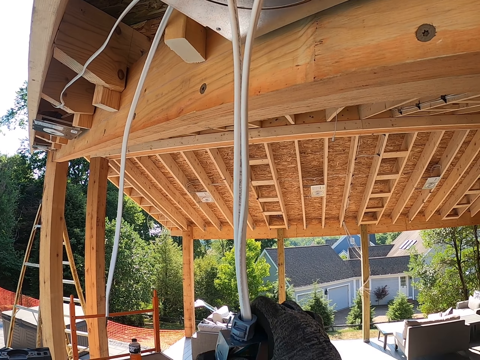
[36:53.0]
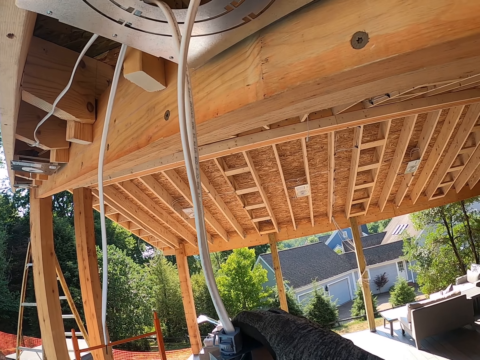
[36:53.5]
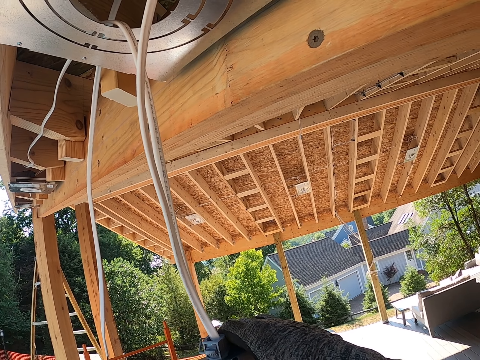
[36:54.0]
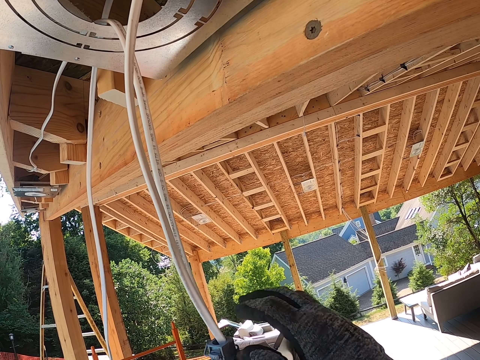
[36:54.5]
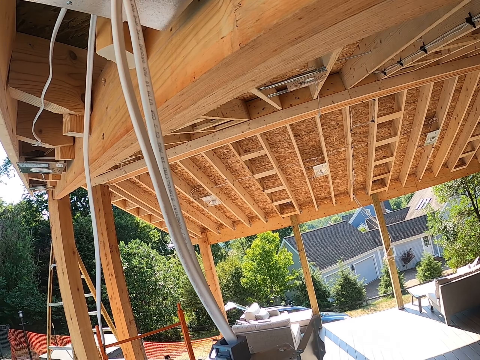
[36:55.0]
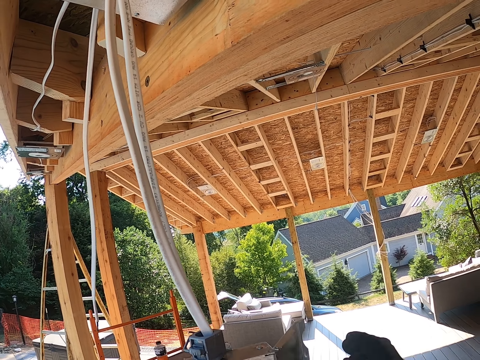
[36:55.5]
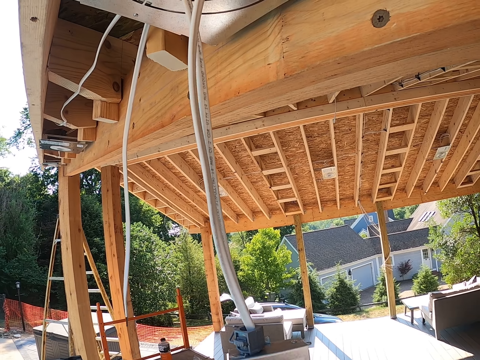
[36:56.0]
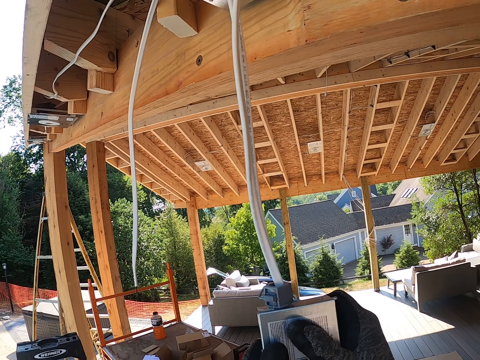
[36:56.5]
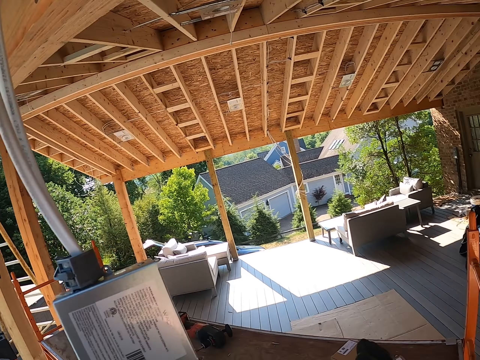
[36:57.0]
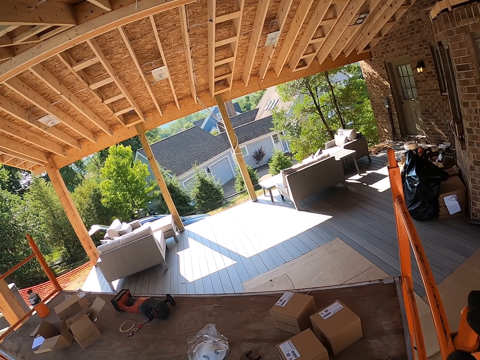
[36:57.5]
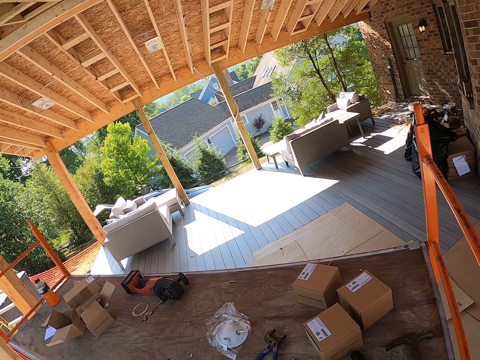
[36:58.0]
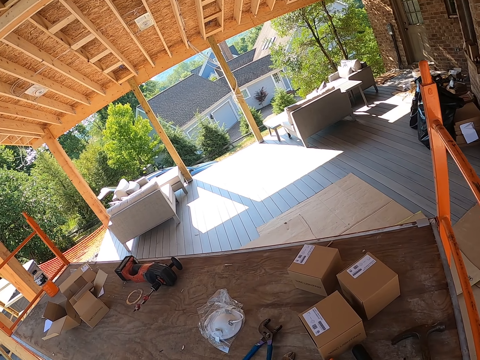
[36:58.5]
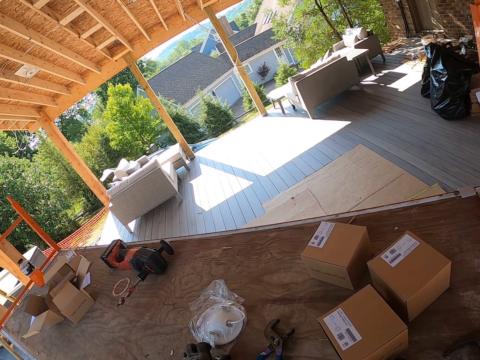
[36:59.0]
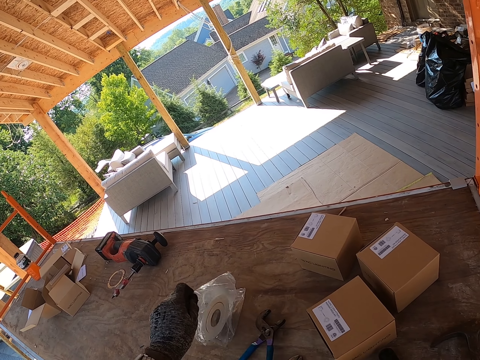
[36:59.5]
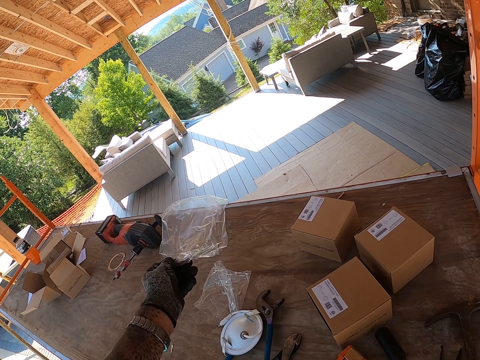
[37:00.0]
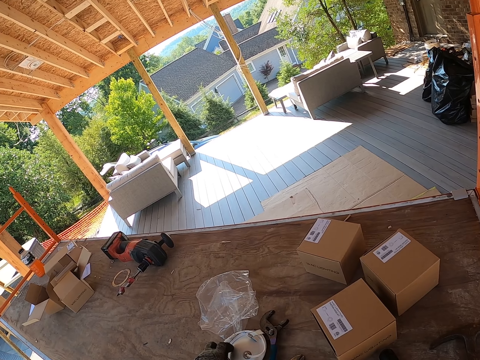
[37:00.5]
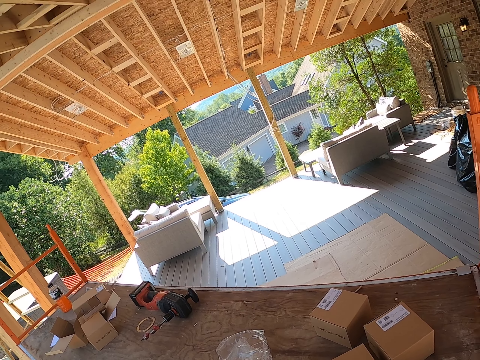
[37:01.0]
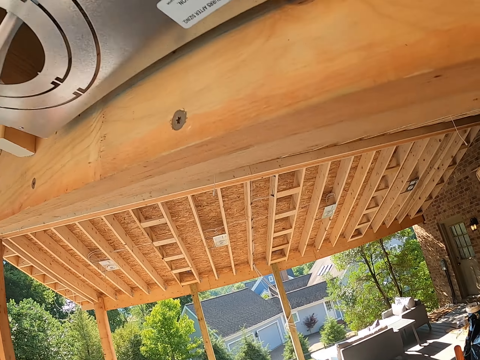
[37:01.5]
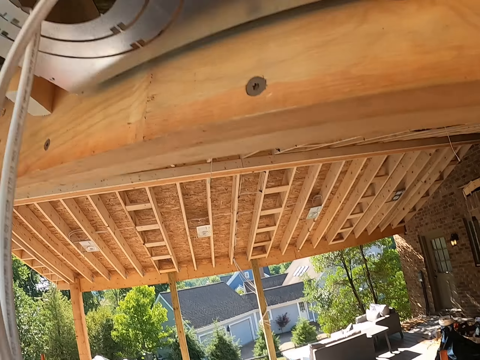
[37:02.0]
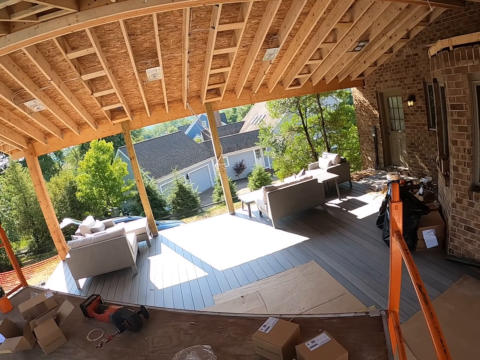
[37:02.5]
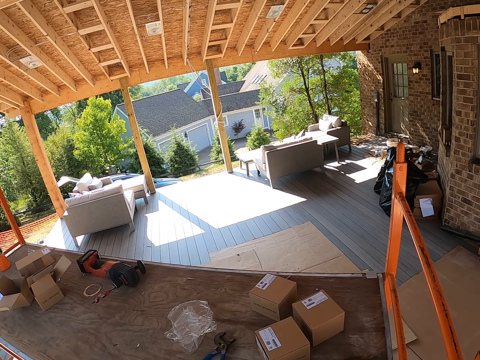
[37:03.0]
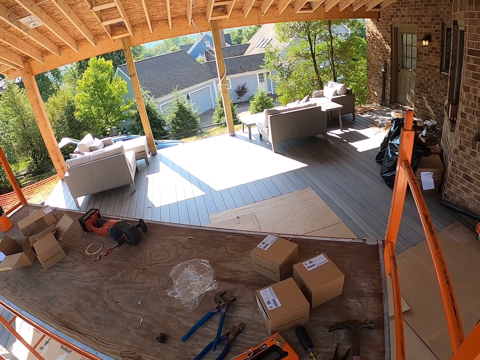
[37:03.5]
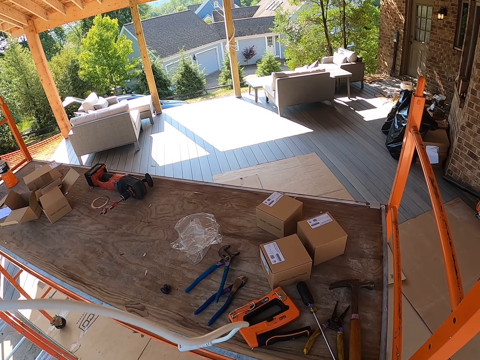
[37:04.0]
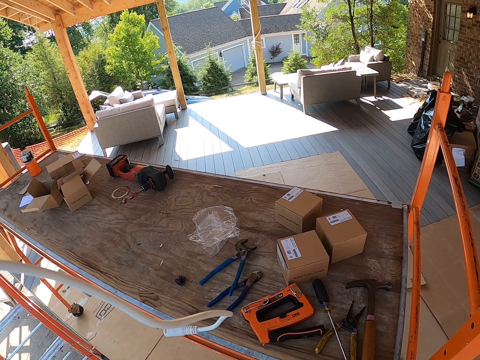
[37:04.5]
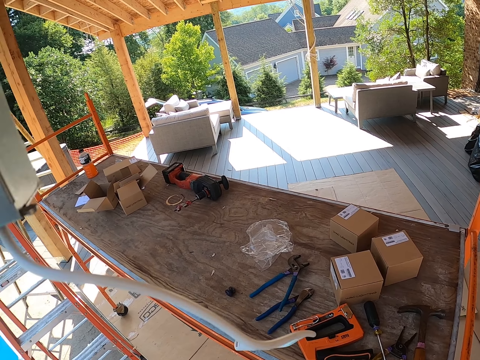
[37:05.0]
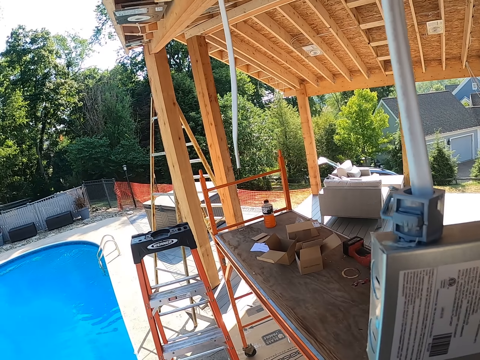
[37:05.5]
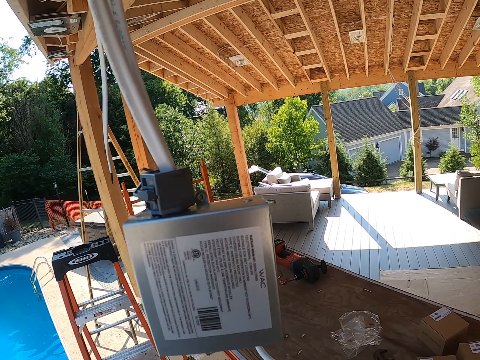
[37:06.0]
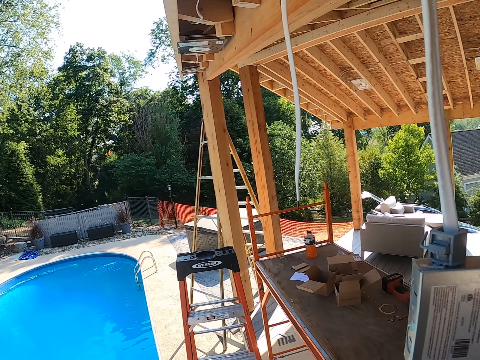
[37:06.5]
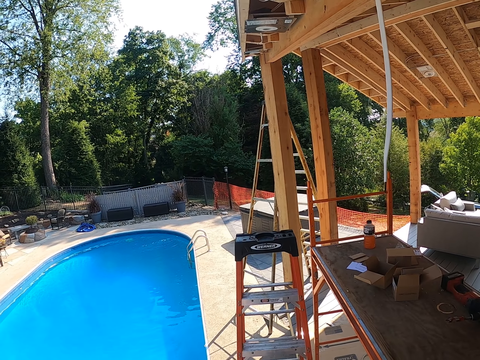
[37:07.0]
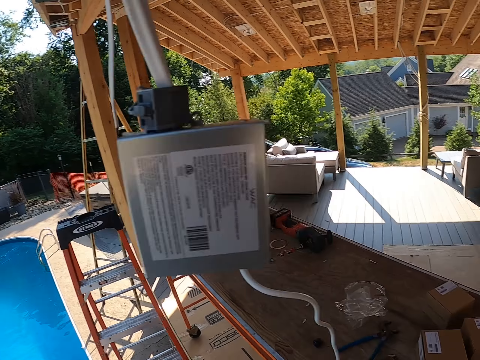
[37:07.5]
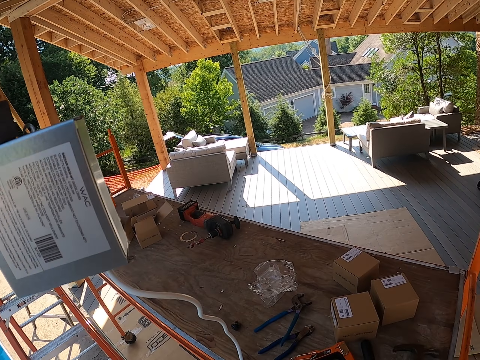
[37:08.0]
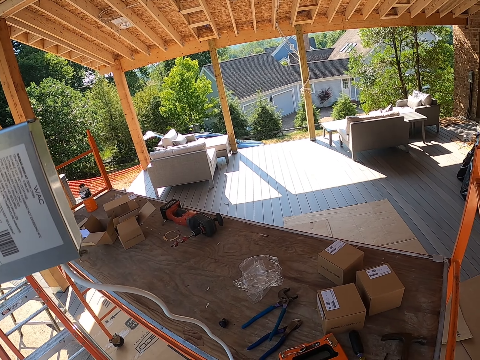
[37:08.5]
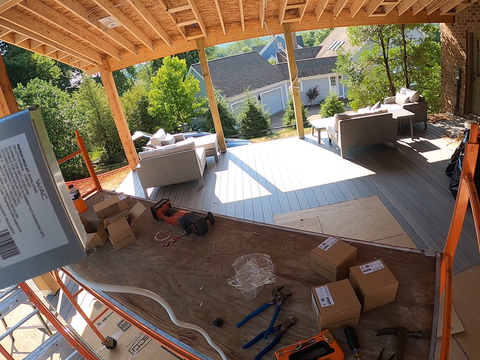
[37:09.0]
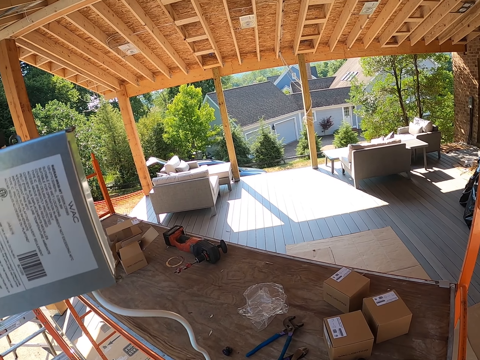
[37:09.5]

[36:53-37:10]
The camera wearer closes something. They hold the stand. They stare around. They put polythene paper aside. They hold a paper. They pick up something. They look around. They push the cable and adapter inside the roofs.

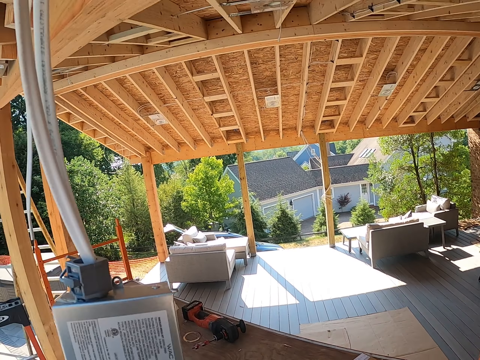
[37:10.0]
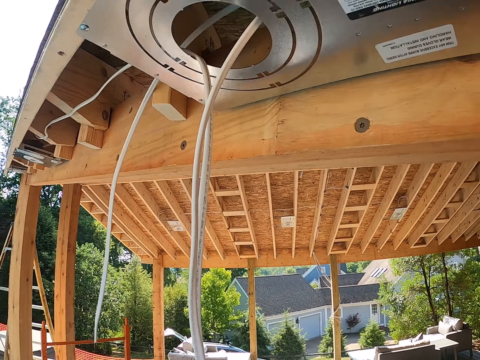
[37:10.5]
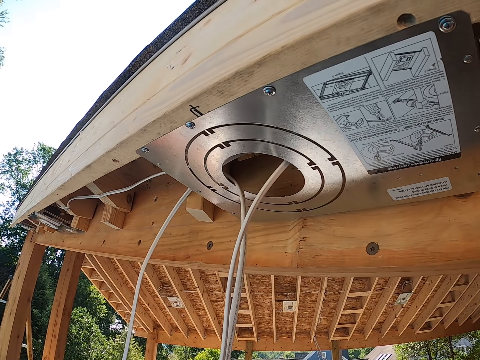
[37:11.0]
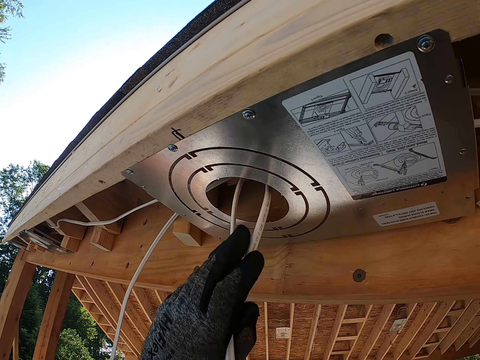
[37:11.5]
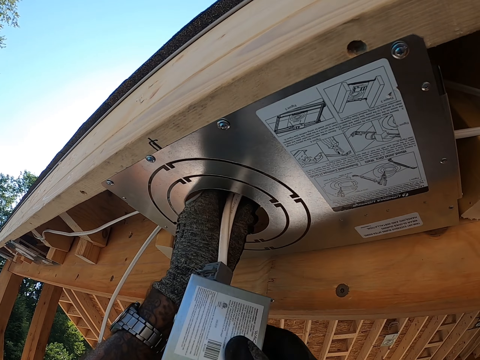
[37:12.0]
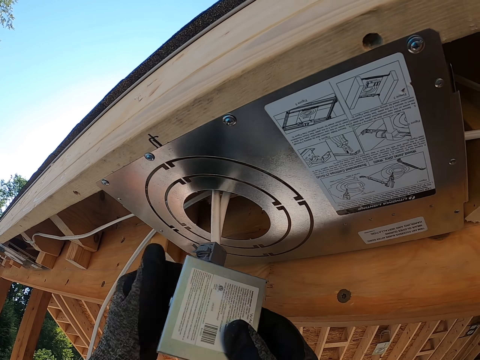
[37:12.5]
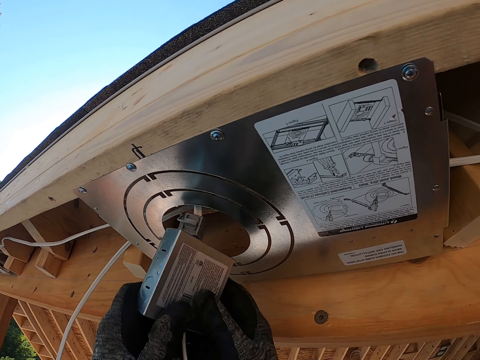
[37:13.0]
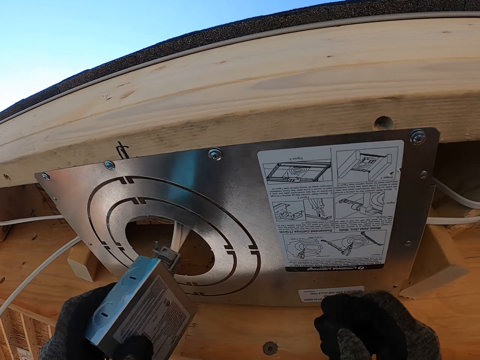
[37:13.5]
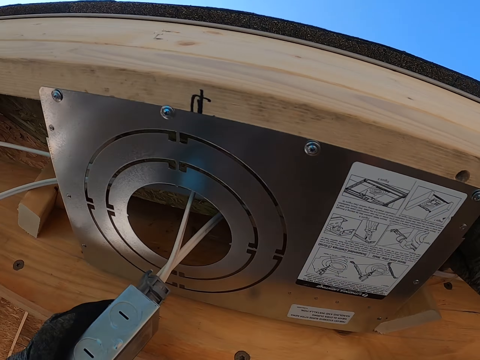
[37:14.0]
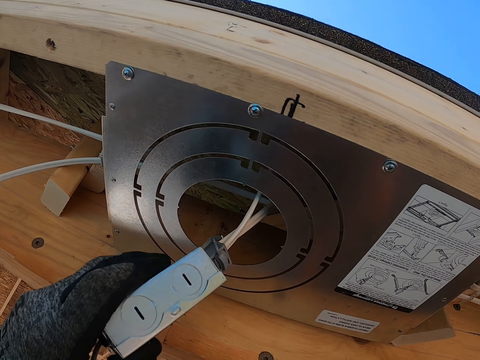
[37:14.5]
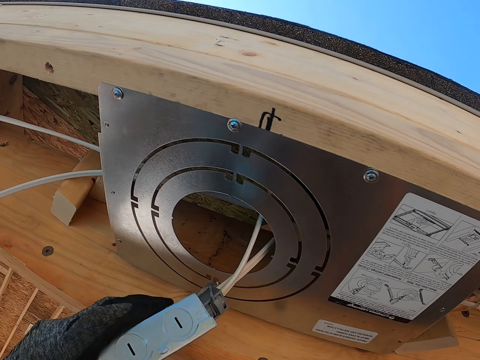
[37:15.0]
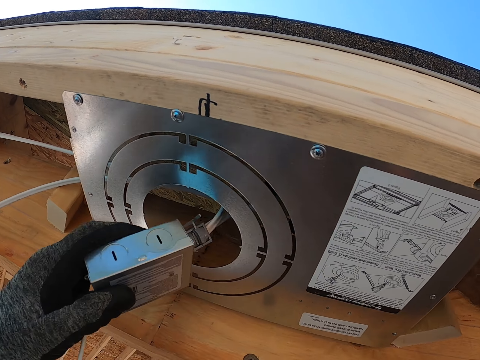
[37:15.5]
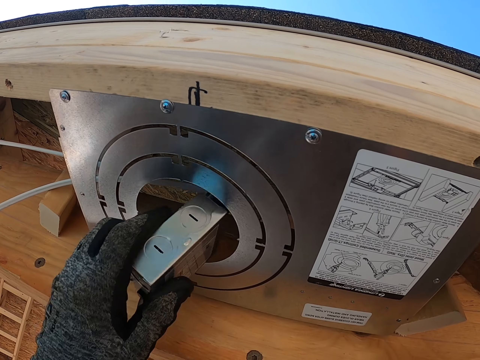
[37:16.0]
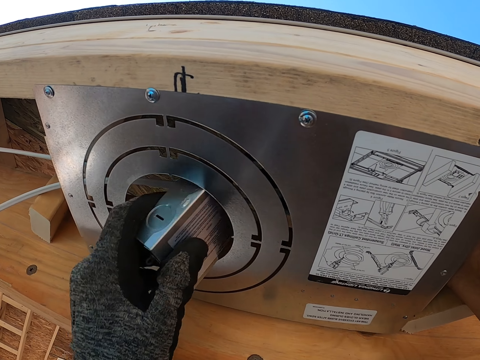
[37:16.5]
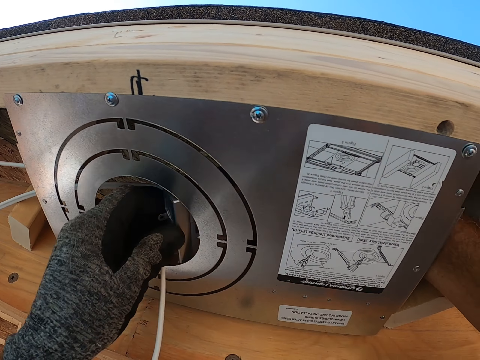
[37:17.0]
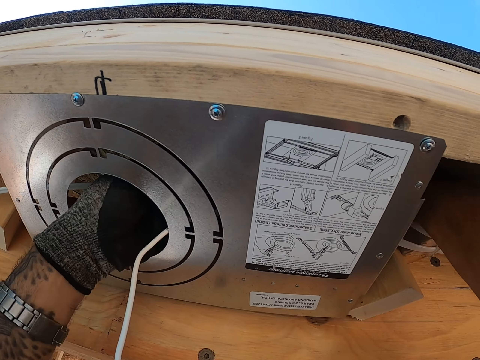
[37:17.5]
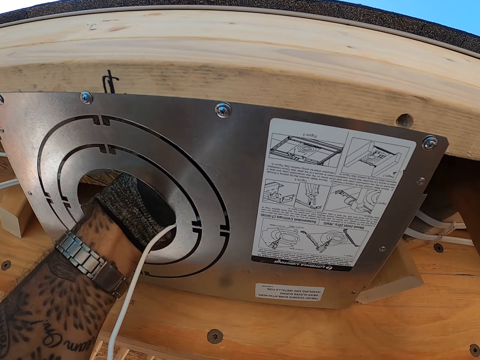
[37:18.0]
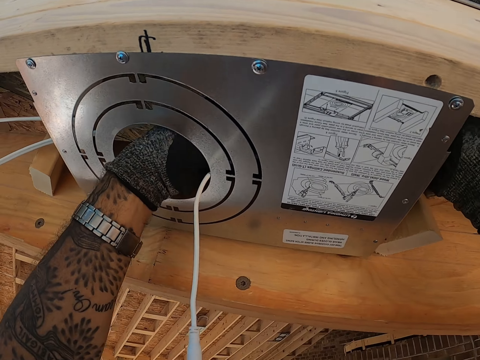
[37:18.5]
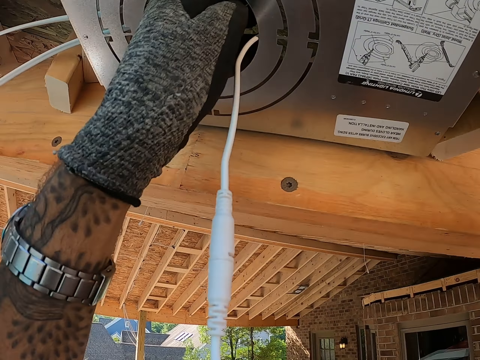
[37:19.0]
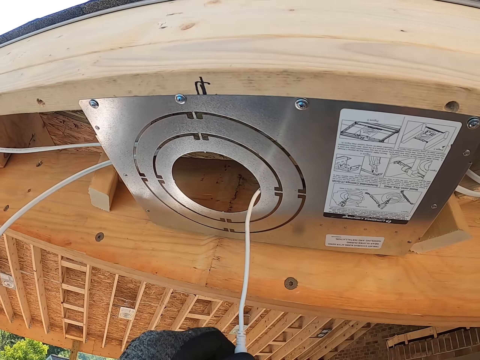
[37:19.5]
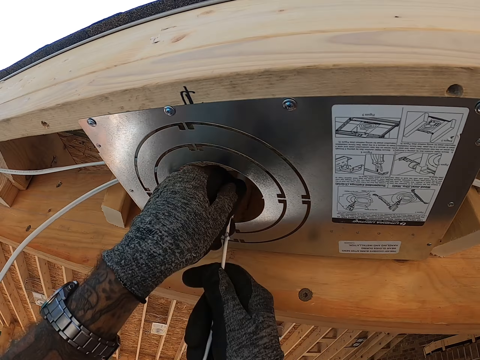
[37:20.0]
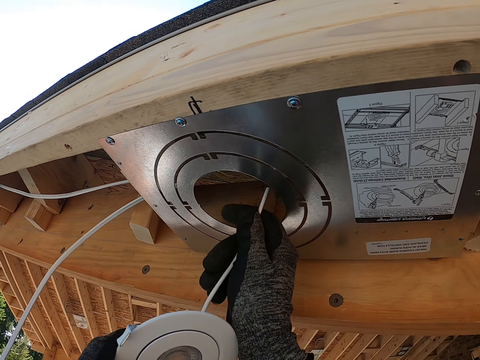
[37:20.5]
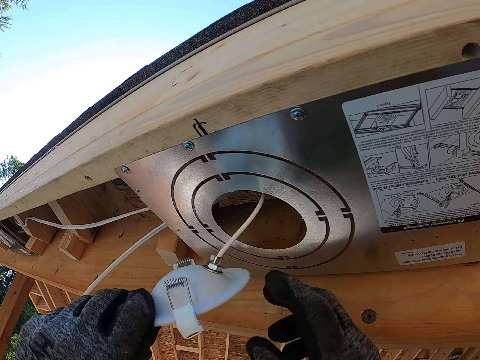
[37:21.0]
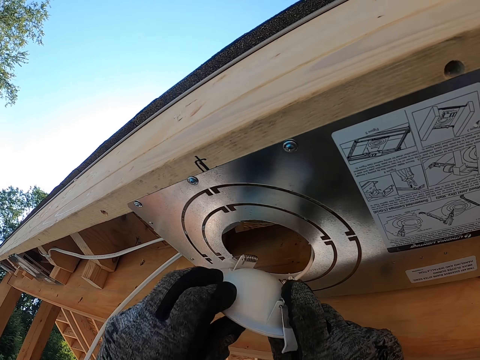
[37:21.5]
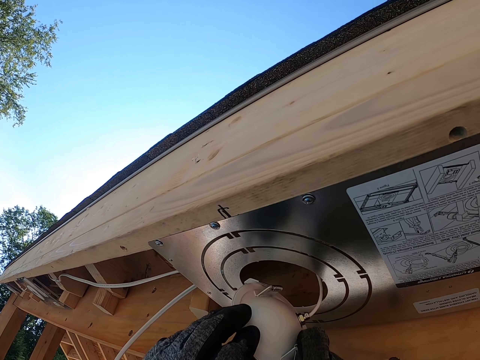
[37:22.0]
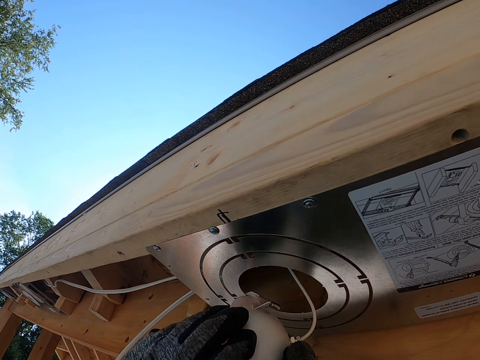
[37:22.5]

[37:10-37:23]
The camera wearer inserts the cable in something. They pull the cable. They insert something inside the hole. They insert the cable.
